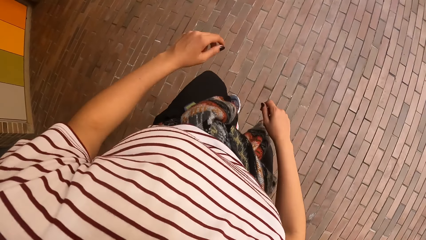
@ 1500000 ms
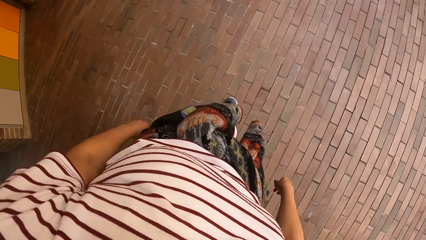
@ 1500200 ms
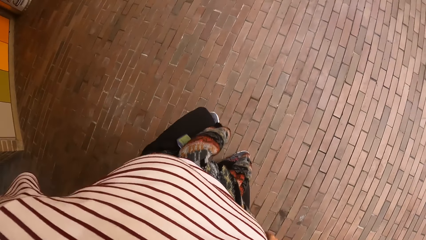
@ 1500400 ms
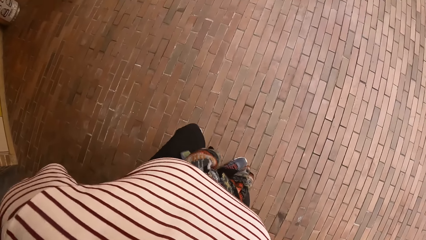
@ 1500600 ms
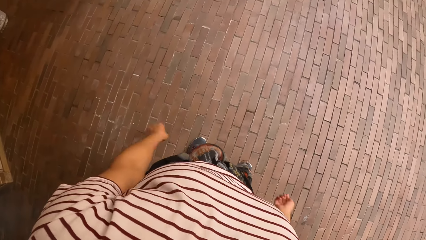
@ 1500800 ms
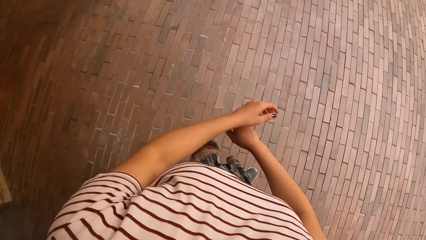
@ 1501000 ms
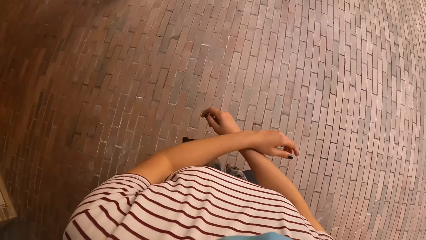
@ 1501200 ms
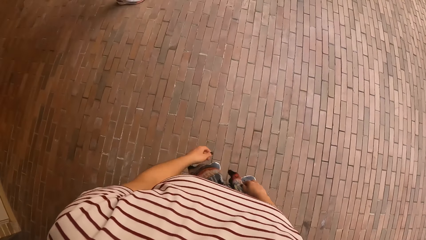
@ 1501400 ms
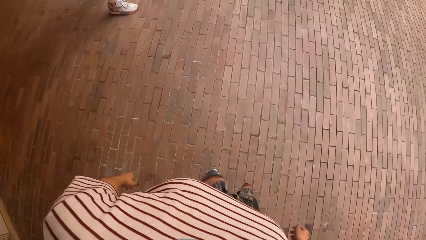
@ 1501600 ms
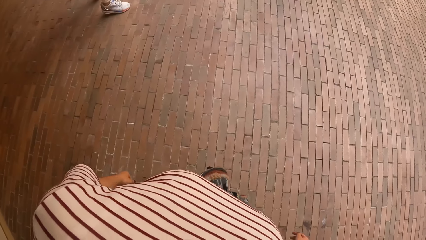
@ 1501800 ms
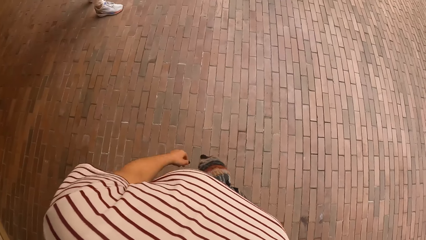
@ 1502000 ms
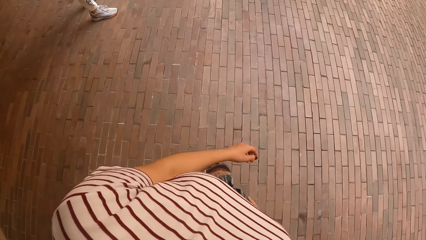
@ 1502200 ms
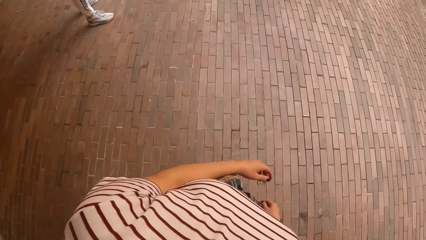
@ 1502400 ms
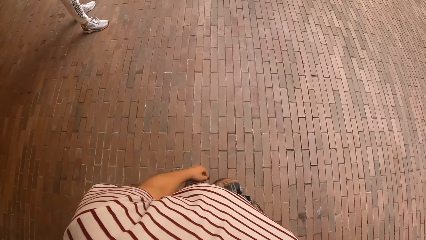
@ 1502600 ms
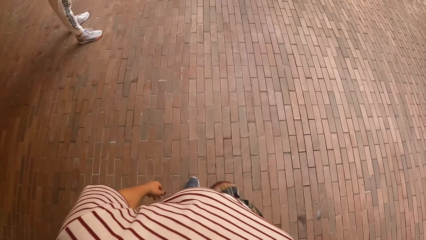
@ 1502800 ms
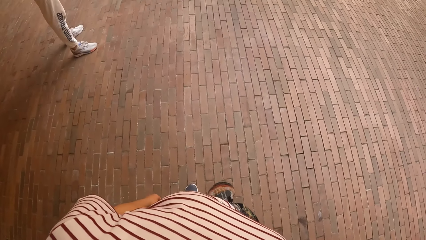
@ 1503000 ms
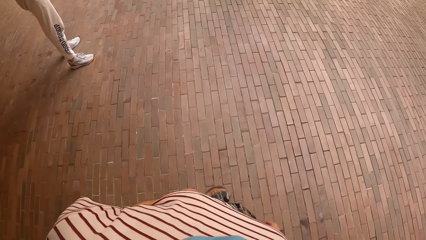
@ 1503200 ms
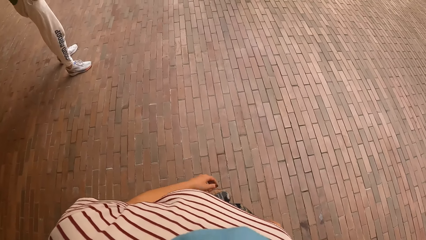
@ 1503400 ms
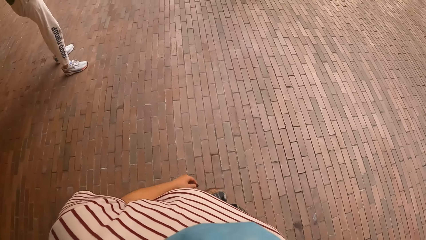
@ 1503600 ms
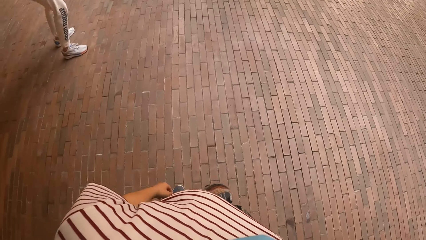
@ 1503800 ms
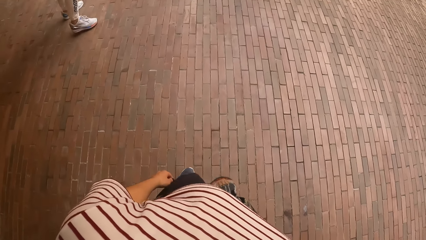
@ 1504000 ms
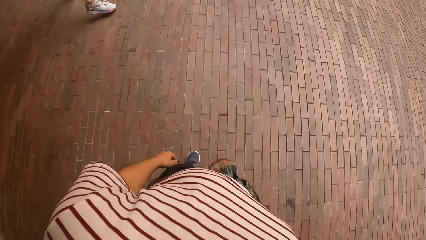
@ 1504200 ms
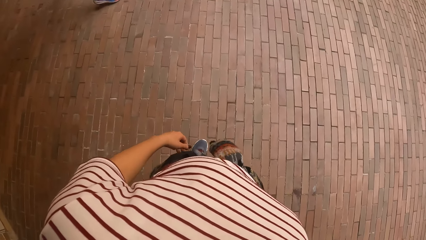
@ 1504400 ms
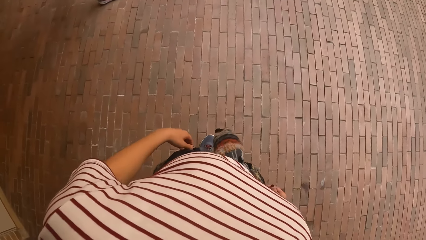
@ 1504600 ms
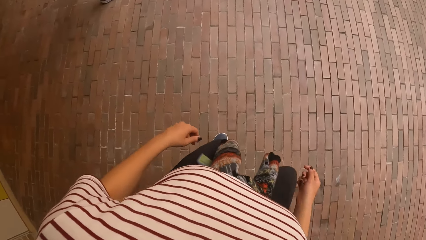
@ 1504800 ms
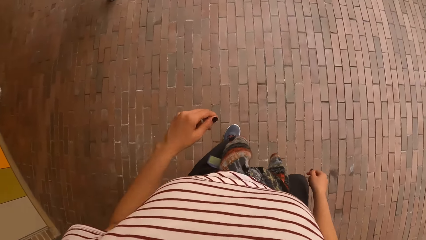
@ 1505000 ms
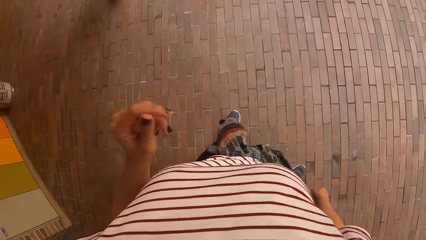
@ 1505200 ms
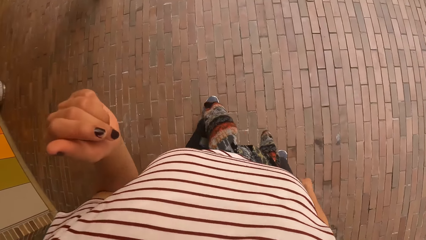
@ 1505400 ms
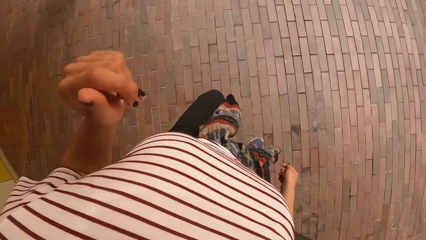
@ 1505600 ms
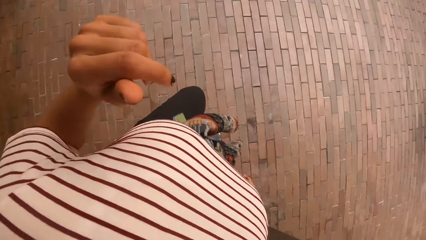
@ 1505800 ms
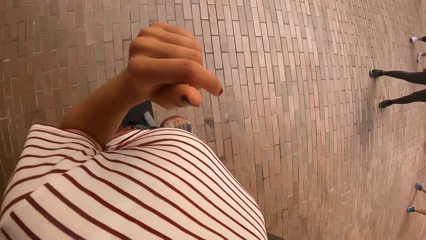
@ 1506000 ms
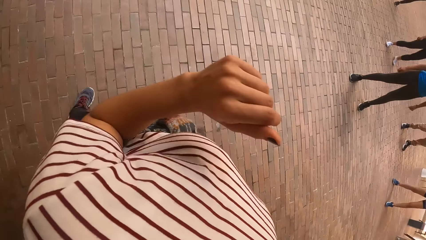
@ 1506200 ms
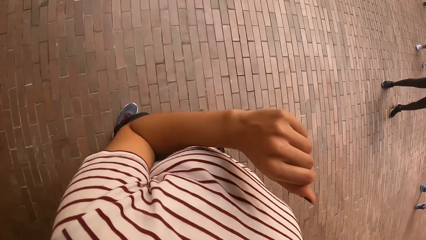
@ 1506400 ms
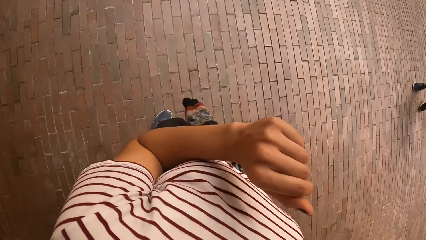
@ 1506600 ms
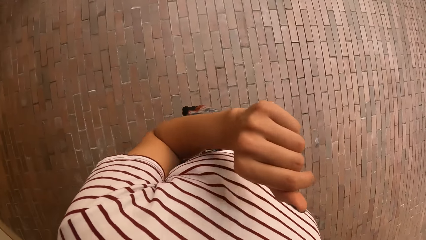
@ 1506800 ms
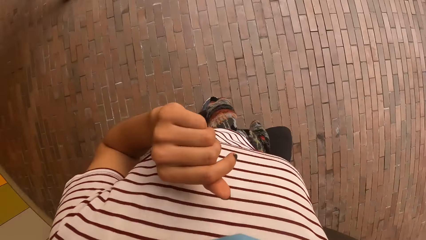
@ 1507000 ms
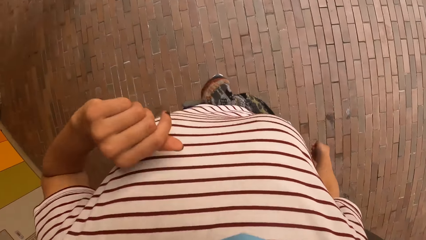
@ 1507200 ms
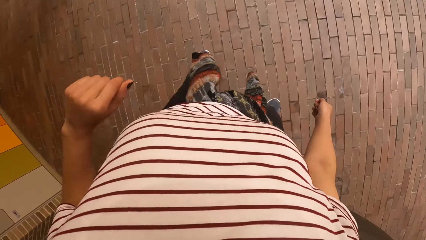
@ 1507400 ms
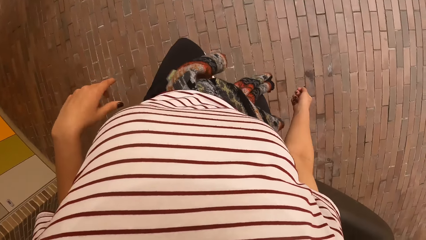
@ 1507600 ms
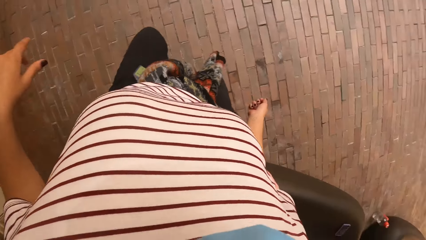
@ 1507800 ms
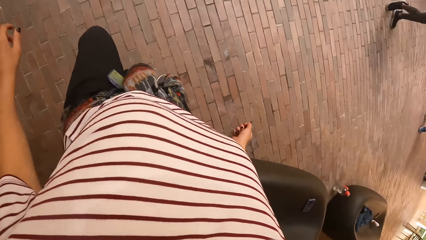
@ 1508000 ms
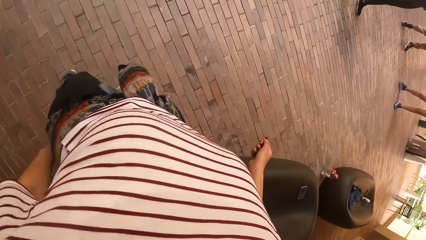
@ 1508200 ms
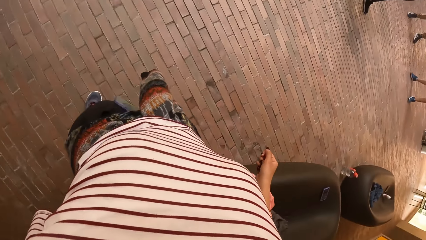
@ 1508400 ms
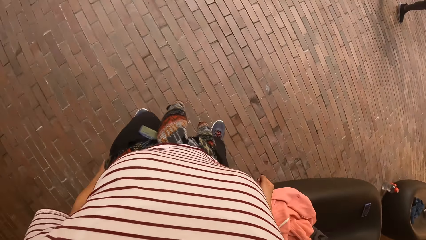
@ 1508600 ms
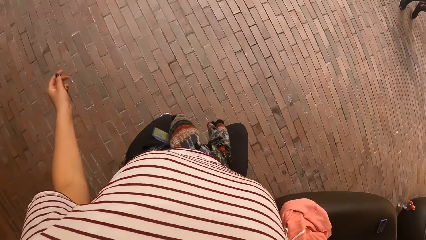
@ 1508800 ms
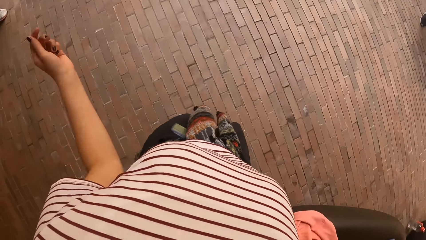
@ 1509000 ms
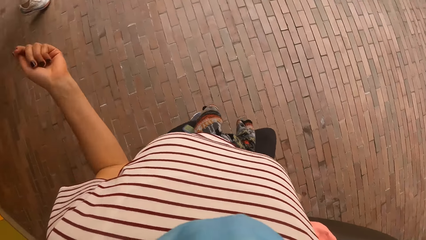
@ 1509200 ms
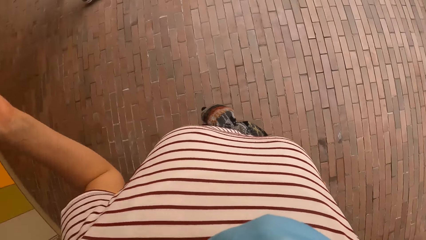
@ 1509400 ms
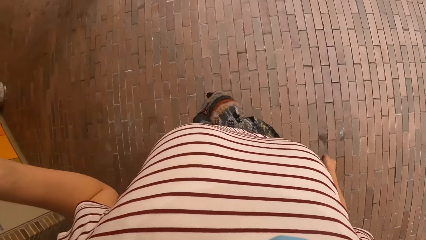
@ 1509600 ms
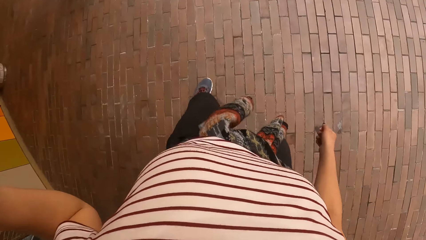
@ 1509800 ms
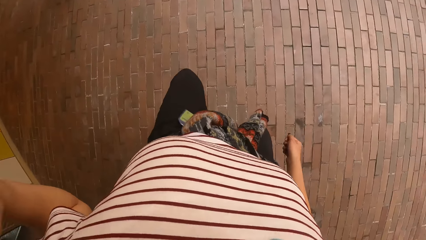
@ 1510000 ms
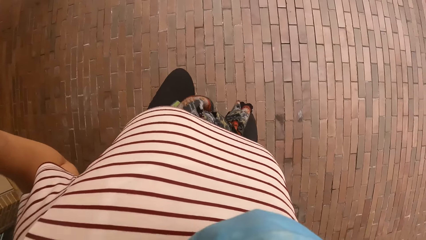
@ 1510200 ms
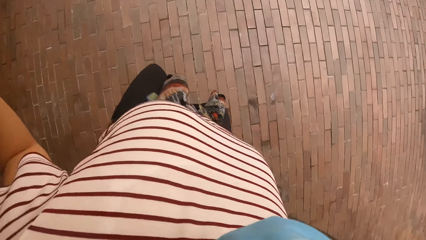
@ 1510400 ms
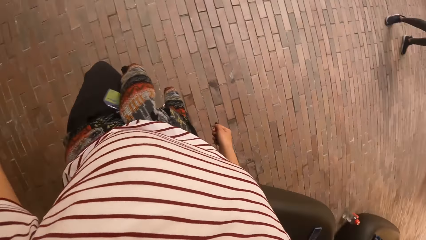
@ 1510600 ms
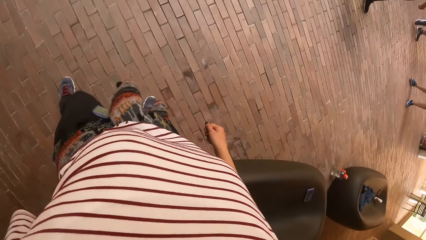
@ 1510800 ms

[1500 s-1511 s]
The camera wearer looks around and dances with friends.

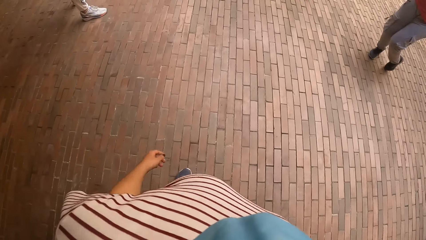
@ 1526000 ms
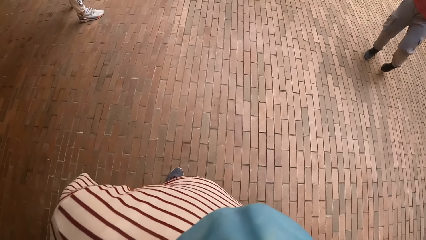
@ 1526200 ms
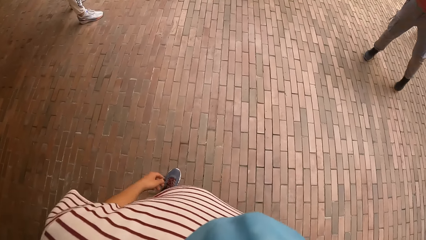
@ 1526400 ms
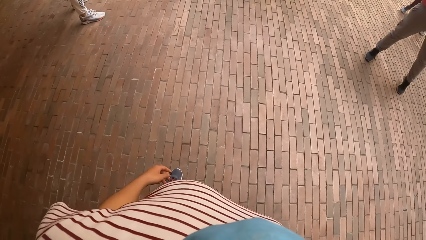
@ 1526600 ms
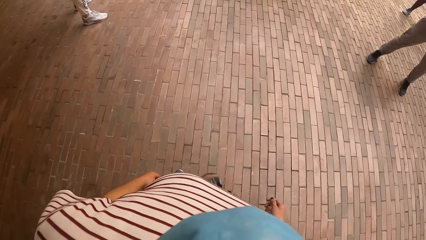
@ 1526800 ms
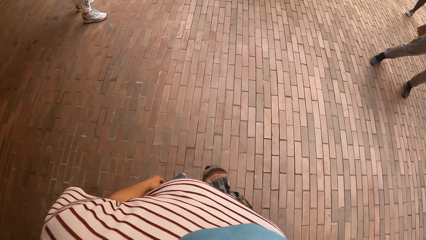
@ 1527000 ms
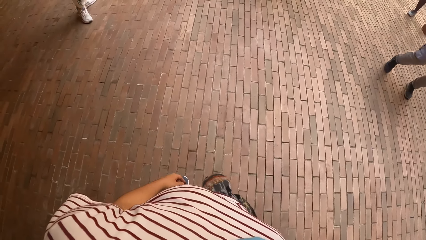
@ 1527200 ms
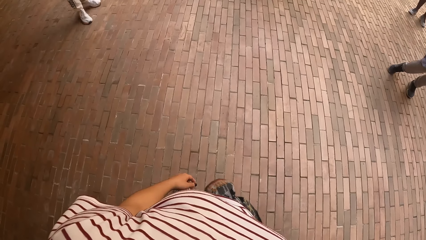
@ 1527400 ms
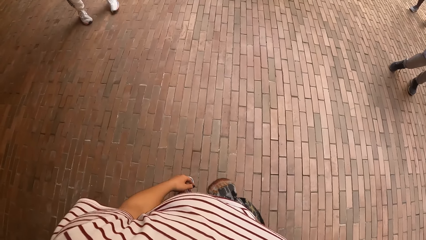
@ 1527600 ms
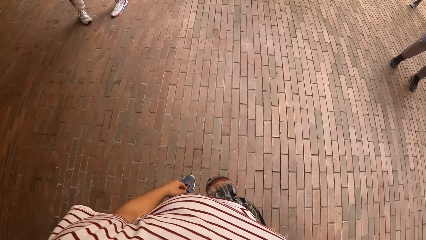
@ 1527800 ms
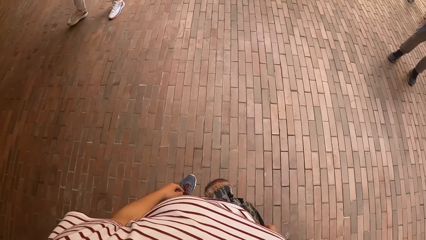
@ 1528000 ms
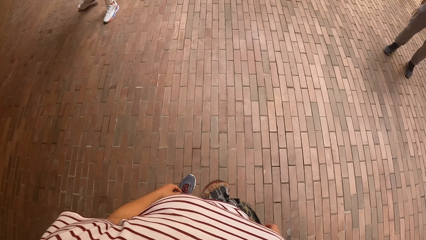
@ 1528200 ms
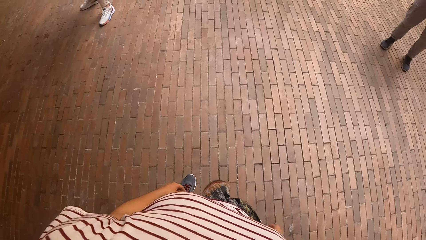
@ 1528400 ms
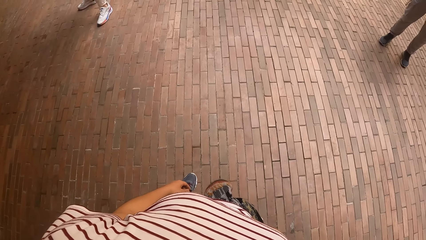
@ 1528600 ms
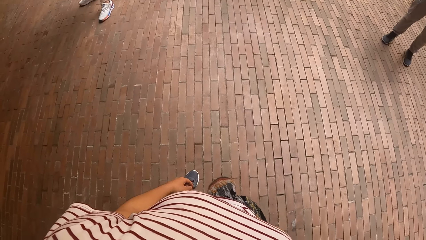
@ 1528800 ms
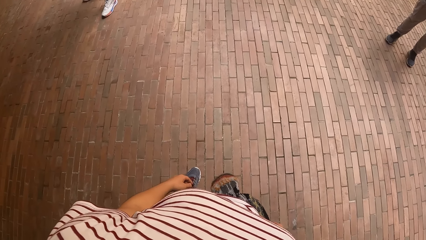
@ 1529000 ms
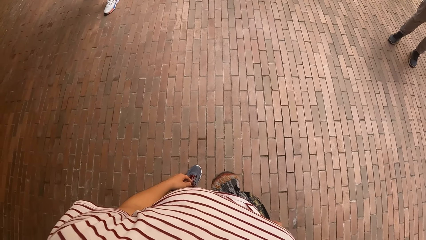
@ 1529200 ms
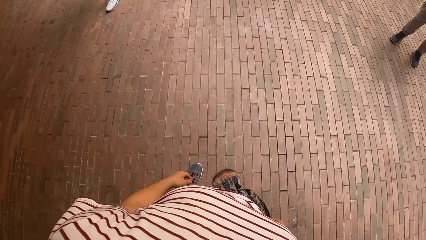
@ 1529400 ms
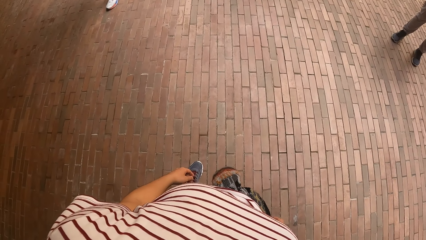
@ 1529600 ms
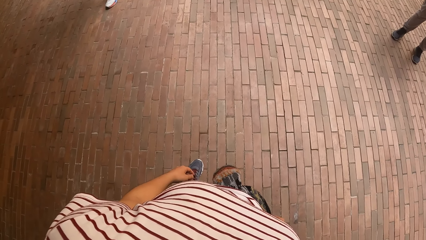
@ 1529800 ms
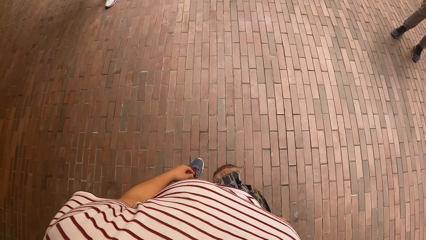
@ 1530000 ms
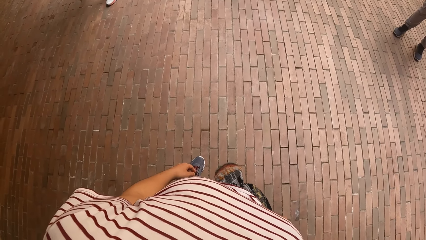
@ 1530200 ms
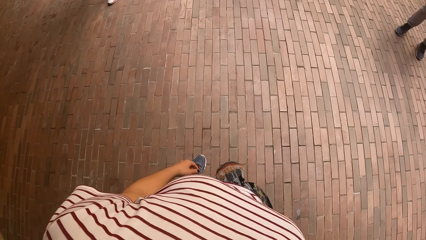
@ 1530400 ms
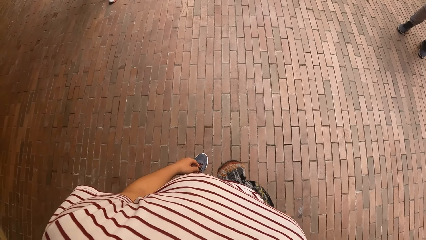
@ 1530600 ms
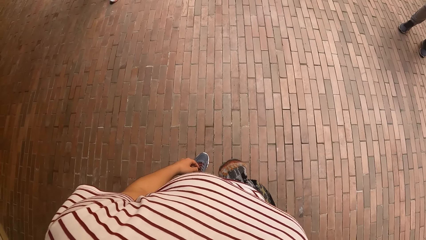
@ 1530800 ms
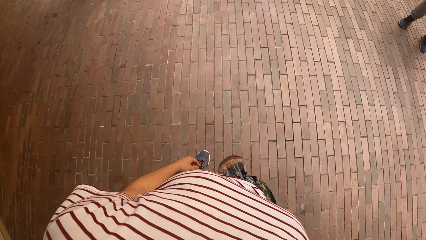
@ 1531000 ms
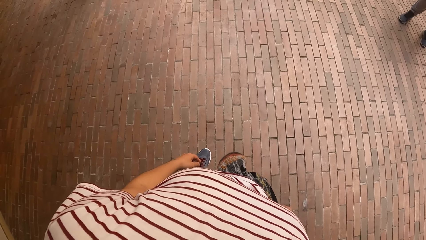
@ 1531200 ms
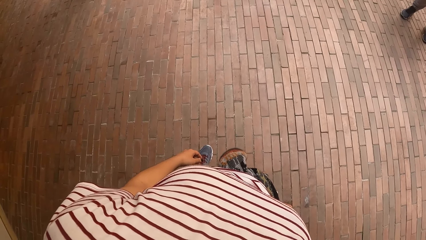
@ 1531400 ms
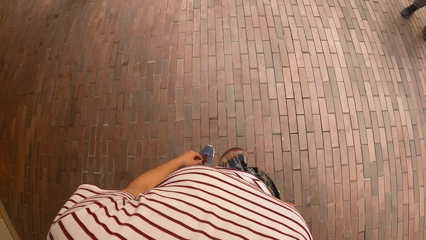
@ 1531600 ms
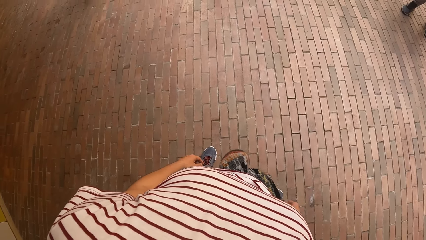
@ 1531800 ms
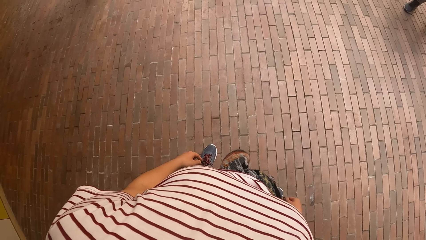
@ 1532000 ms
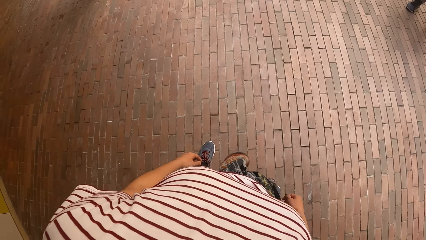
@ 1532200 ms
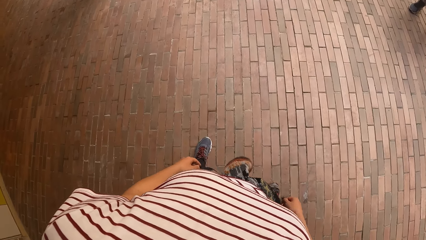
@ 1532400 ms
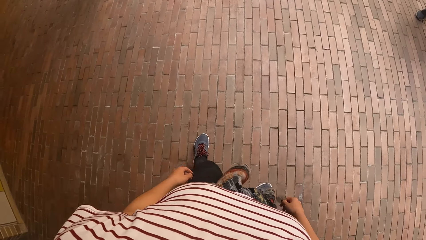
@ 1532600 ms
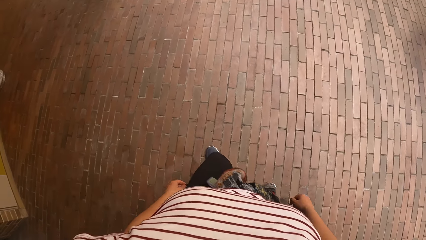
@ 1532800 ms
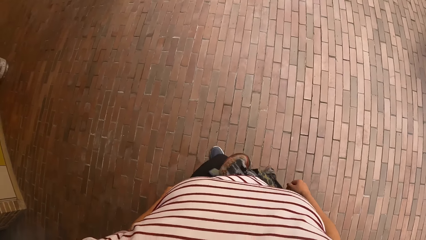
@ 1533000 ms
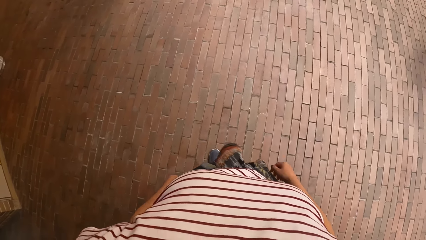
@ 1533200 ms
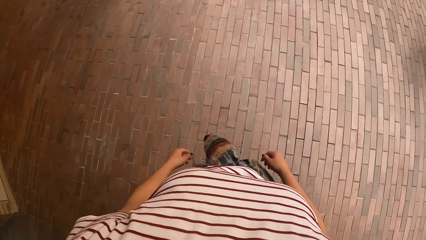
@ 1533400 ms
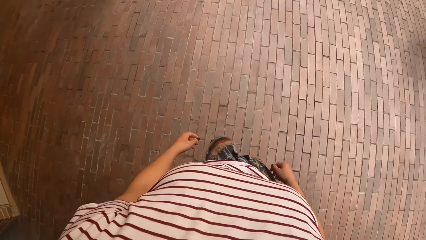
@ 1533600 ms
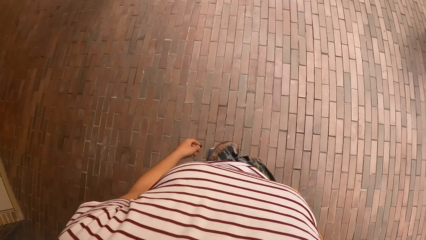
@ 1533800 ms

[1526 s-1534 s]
The camera wearer looks around.
